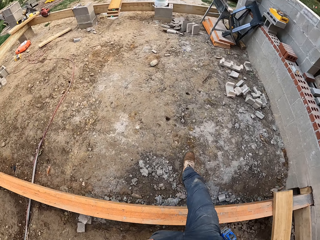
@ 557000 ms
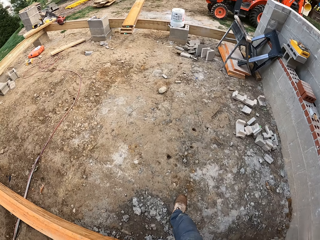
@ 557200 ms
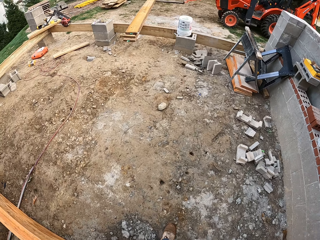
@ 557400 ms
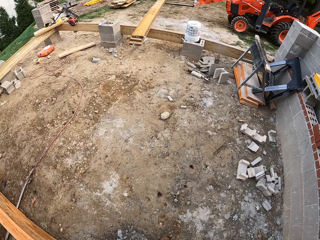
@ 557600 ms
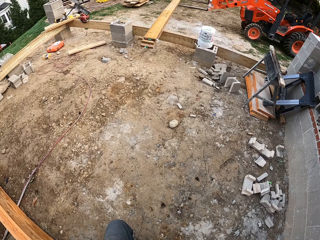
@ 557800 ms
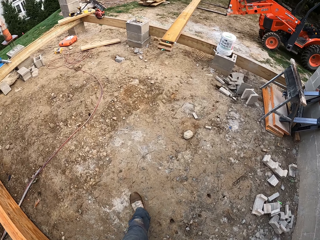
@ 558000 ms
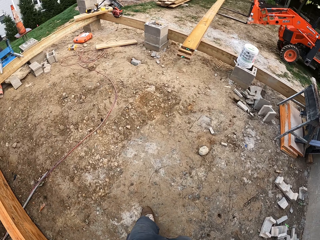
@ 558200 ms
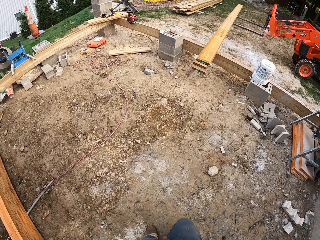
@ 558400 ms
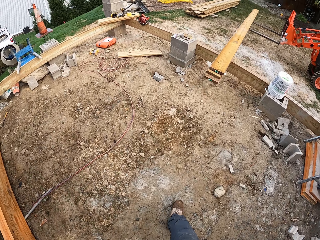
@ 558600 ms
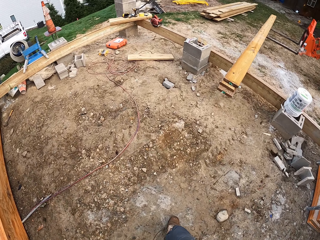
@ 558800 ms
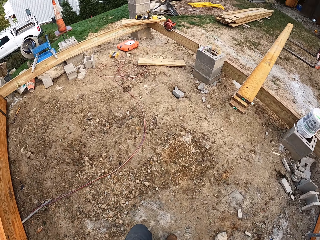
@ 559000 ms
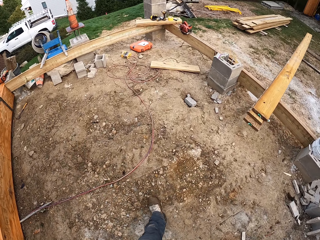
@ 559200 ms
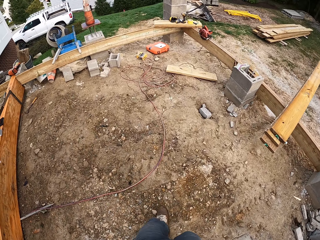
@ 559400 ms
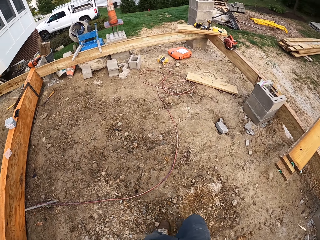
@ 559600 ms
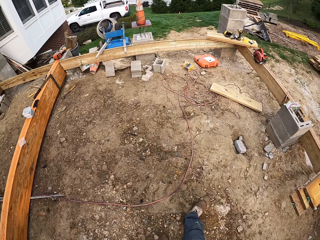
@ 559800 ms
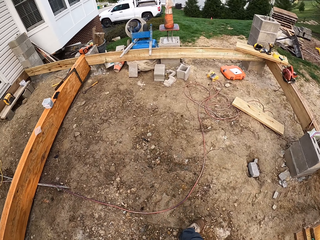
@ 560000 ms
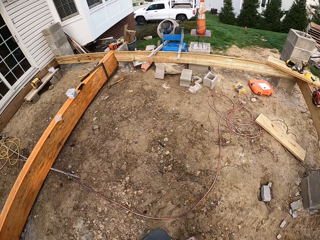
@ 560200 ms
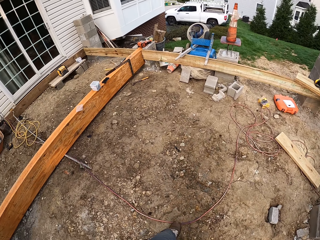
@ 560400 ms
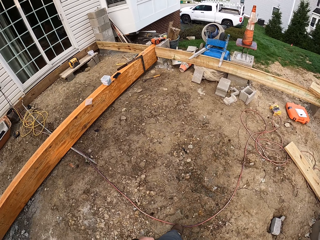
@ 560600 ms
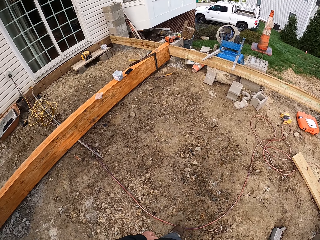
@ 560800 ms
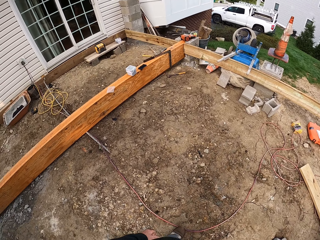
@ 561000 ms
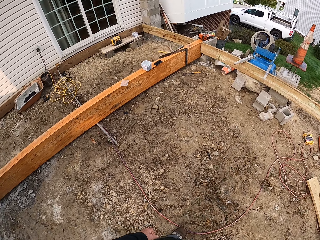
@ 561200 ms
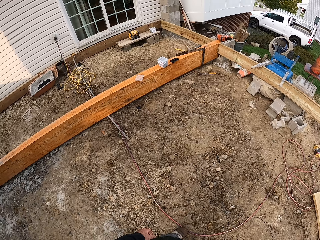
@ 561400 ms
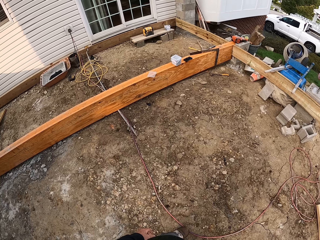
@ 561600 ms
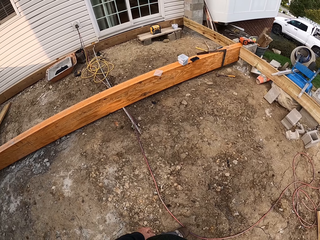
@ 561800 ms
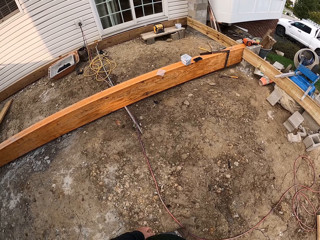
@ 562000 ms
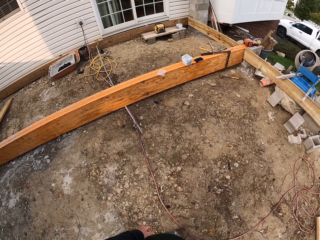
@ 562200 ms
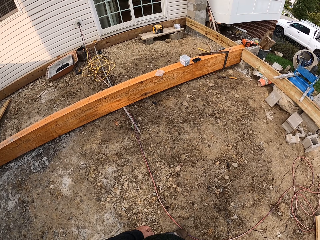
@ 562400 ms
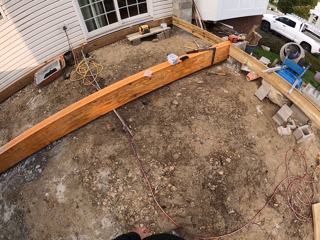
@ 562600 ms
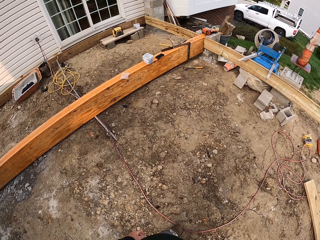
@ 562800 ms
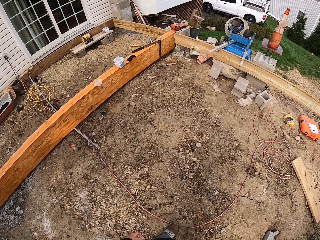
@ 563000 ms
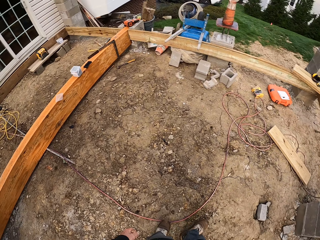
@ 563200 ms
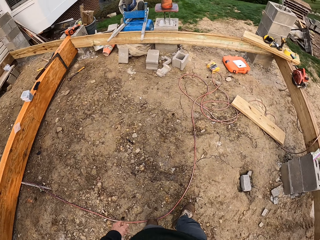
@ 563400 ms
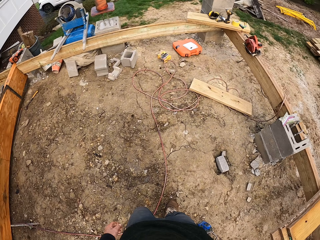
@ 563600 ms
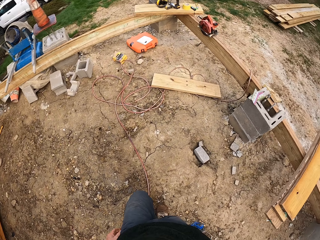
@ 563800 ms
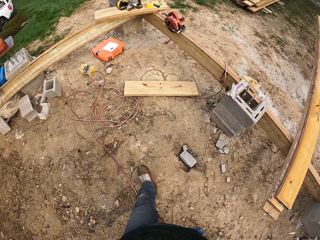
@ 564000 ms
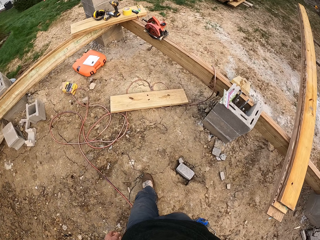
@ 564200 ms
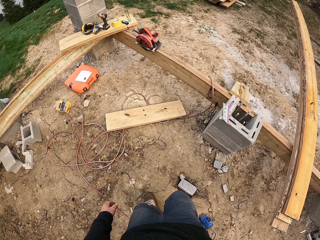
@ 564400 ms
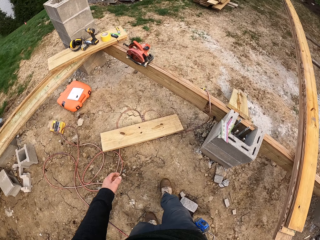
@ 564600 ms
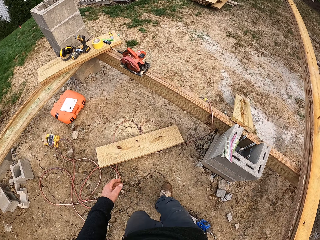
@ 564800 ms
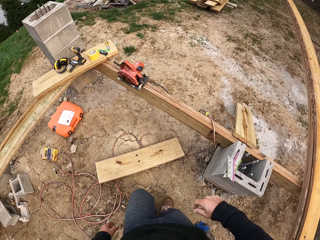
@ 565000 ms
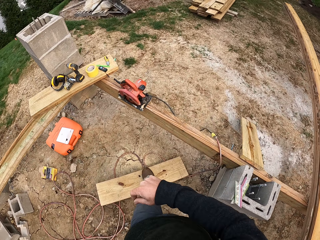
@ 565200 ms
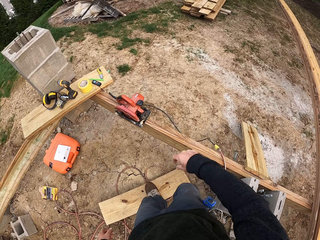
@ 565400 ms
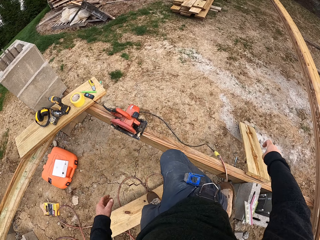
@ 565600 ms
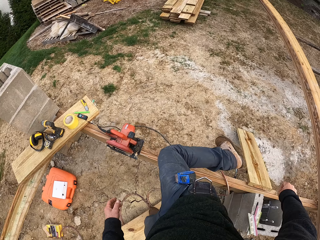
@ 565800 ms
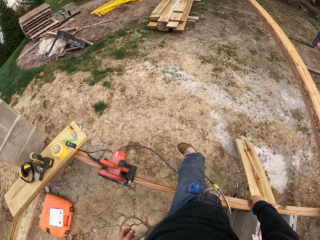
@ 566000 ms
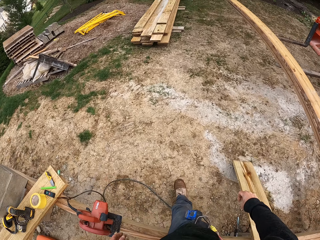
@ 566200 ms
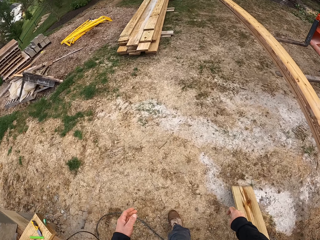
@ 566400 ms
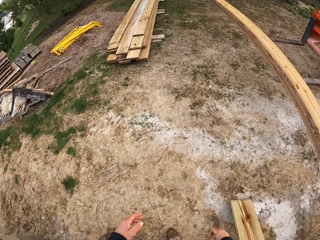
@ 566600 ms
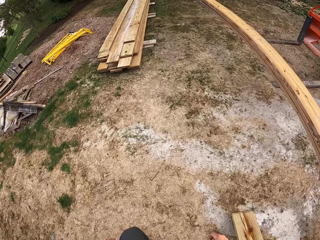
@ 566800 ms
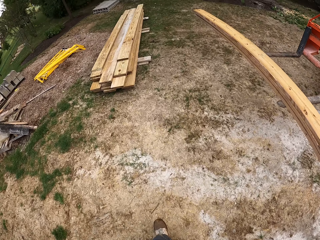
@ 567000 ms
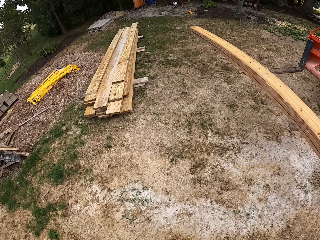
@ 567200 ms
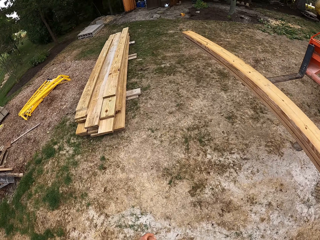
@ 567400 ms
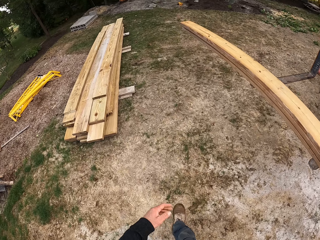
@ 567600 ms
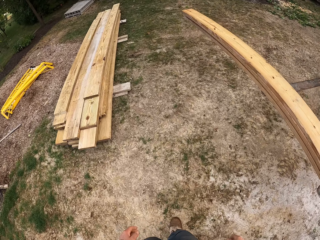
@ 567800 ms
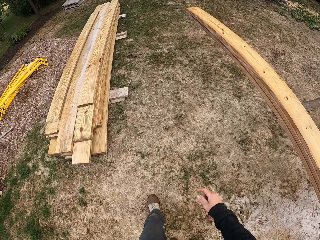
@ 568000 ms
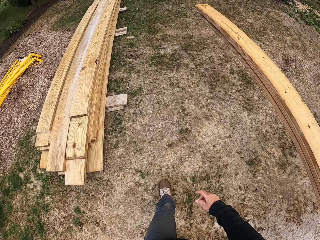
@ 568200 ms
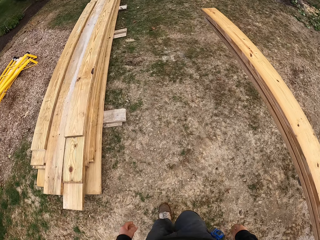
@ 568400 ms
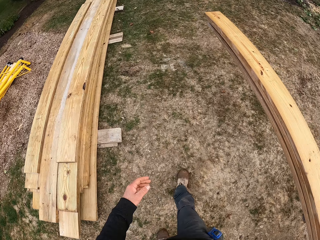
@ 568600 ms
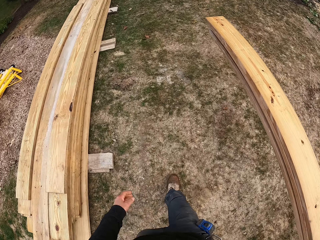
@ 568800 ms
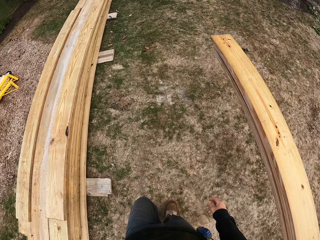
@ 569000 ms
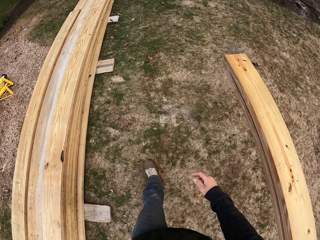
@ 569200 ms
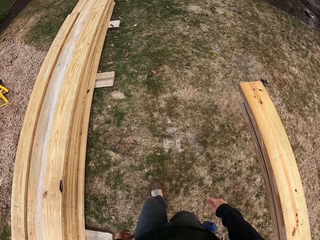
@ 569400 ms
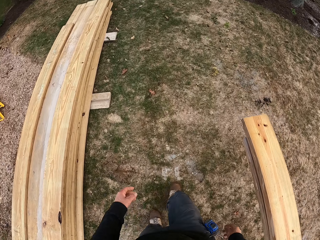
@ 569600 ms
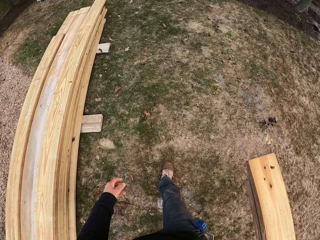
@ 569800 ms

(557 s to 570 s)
The camera wearer moves around the working station. They look around the working station. They walk to the garage.

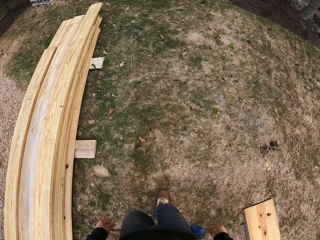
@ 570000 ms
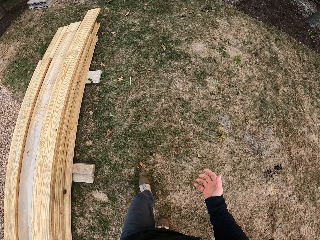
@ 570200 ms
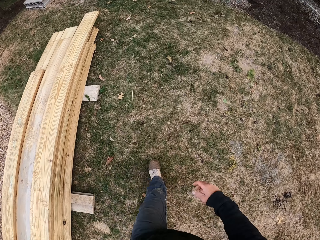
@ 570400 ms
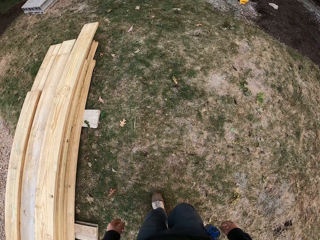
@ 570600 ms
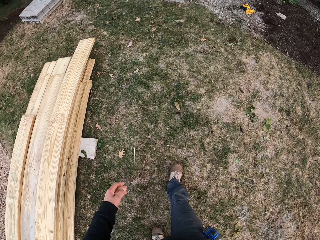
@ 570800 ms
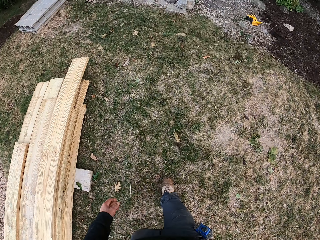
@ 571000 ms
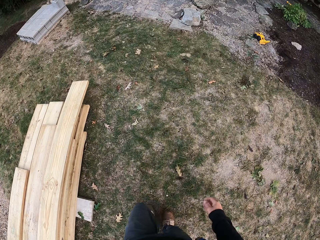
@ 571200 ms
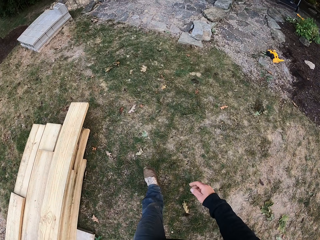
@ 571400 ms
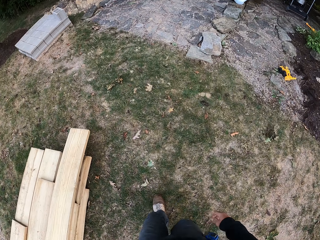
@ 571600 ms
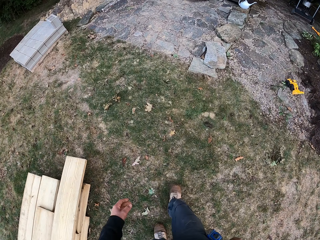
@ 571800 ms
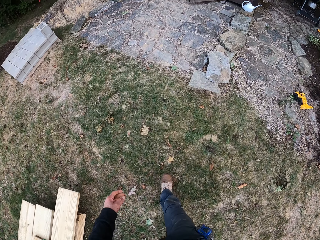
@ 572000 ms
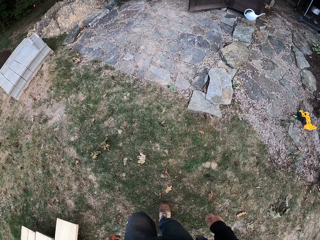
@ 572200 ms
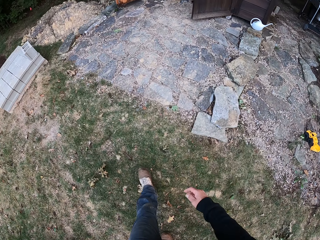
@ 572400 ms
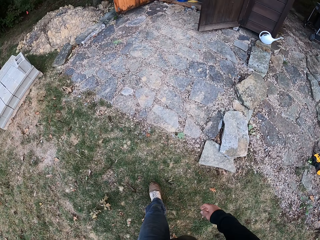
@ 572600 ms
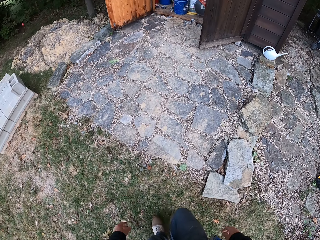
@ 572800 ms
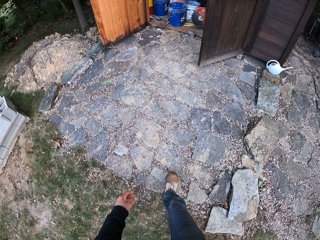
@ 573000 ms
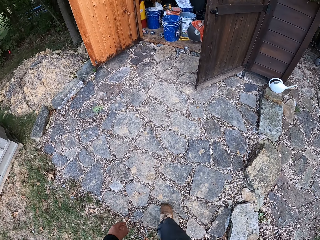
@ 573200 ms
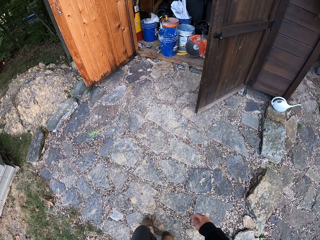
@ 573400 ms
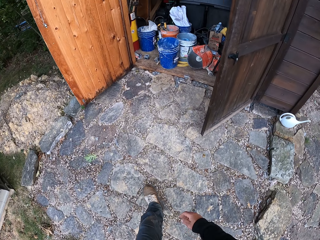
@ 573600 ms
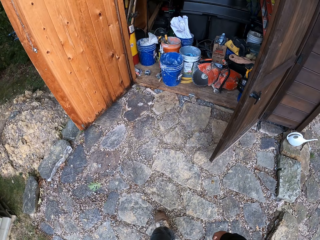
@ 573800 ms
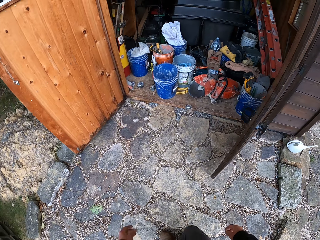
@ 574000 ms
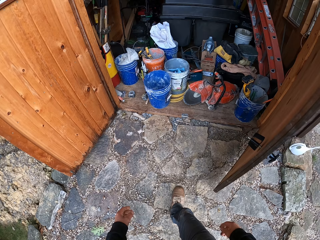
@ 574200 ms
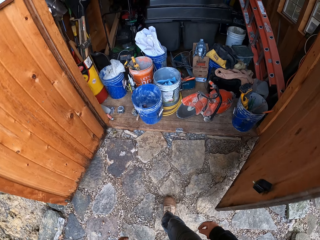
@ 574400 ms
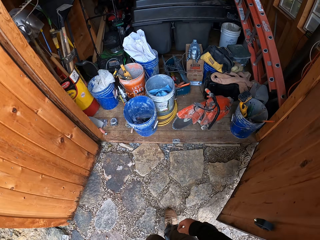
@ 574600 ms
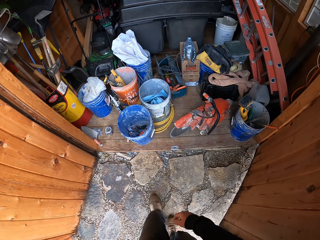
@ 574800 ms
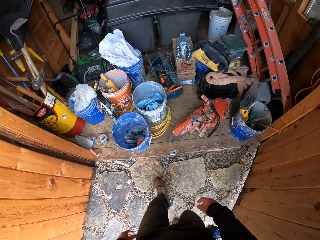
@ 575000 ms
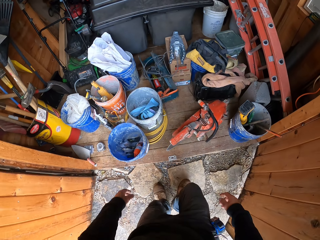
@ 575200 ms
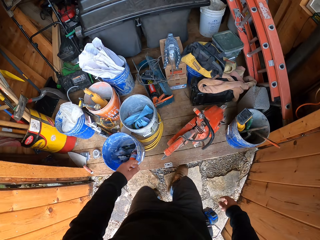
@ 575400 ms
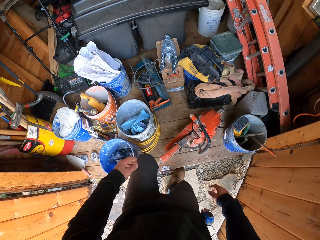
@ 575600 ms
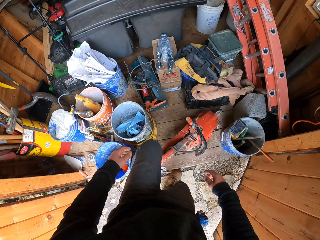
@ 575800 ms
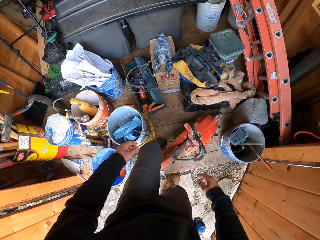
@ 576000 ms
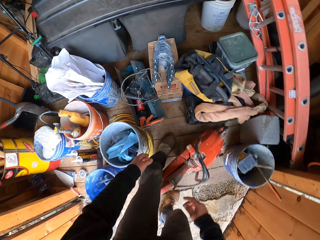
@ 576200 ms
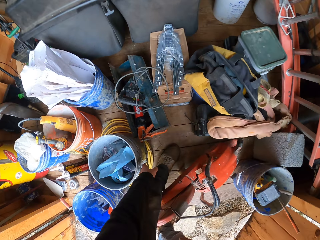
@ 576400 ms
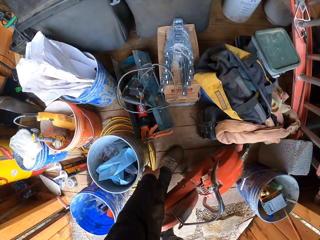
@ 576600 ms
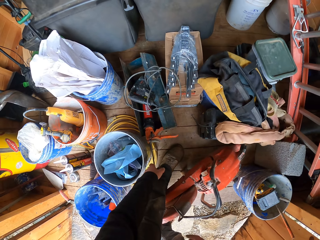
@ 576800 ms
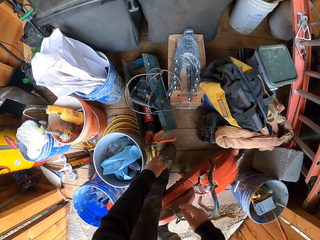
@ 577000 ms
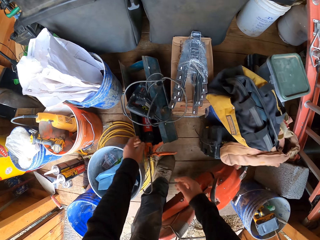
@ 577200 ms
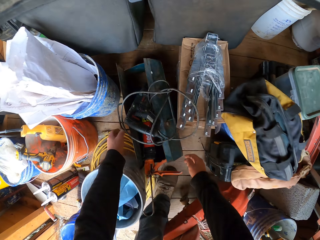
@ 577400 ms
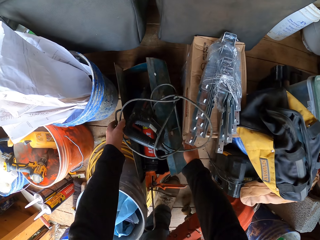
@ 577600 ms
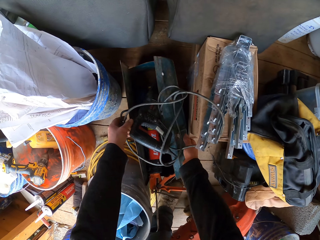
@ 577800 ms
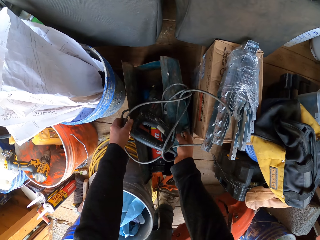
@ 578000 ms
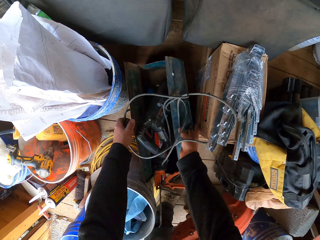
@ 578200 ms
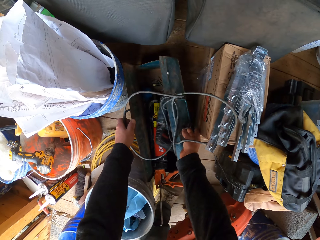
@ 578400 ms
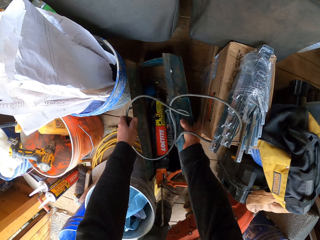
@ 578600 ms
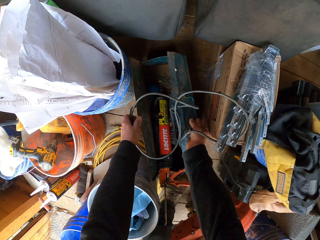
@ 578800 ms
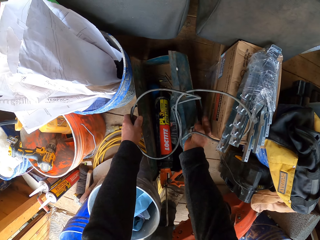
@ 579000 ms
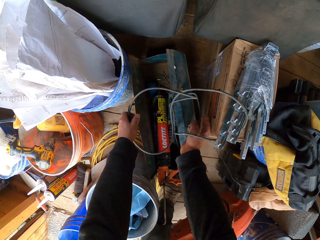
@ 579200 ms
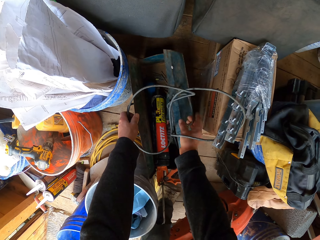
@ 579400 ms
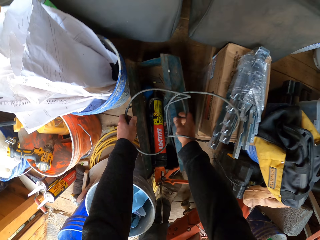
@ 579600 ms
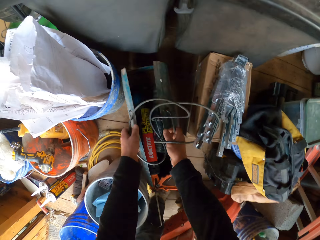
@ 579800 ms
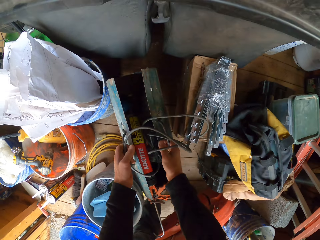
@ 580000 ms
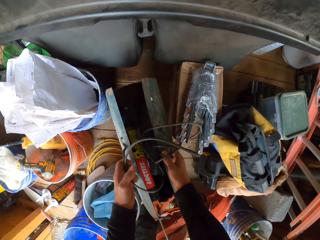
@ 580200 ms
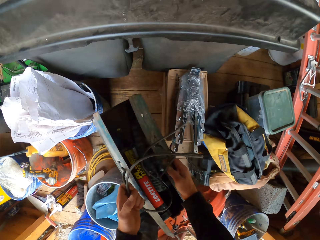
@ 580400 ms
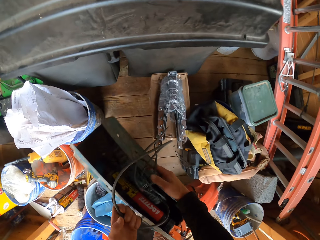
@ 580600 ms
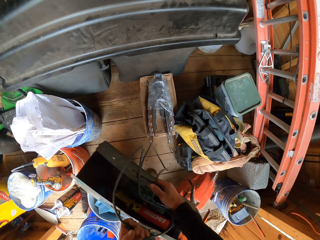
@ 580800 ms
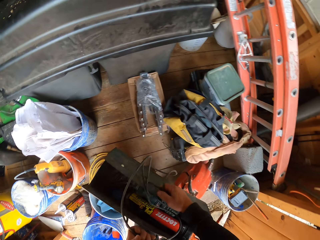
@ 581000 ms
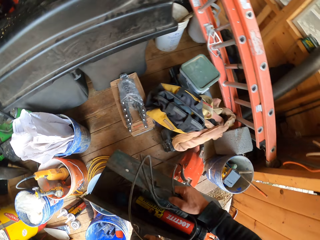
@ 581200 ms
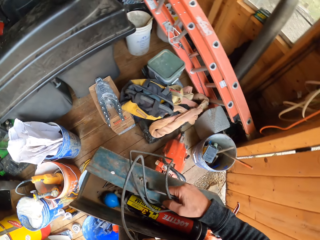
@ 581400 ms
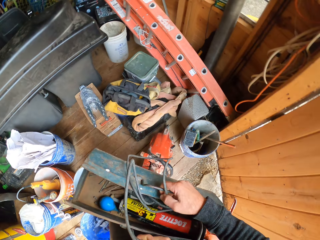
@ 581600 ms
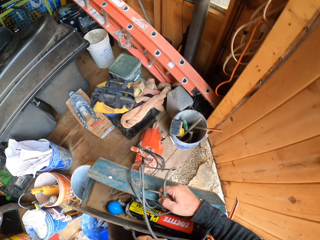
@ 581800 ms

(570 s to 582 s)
The camera wearer adjusts the sealant gun on the toolbox. They push the driller in the toolbox. They pick up the toolbox from the garage.
